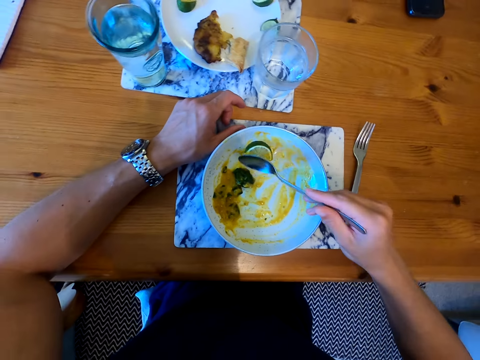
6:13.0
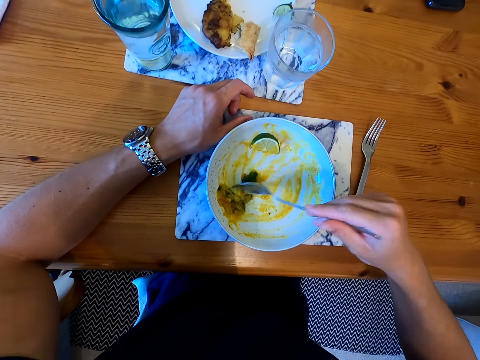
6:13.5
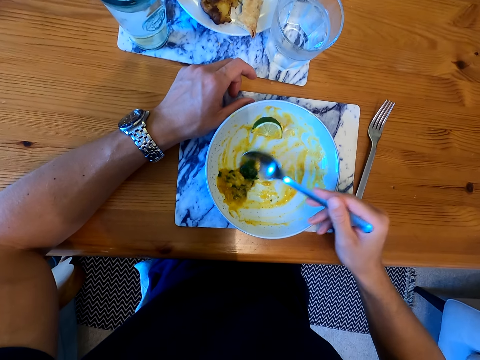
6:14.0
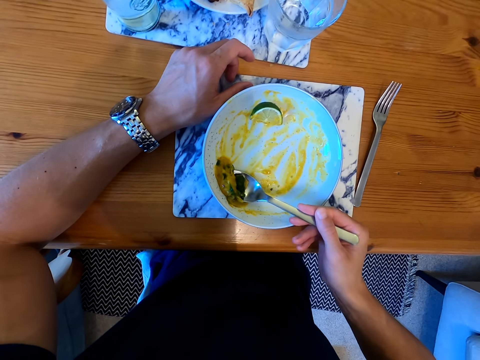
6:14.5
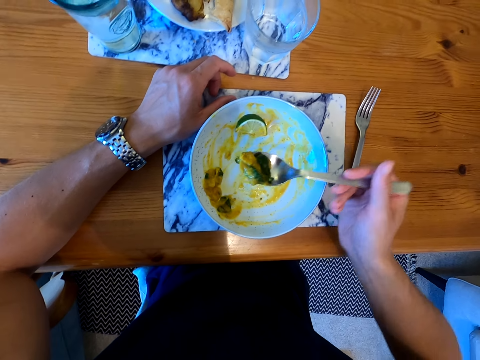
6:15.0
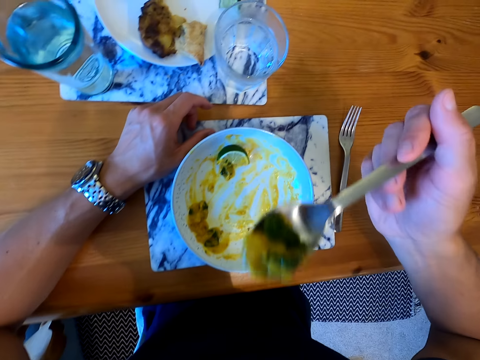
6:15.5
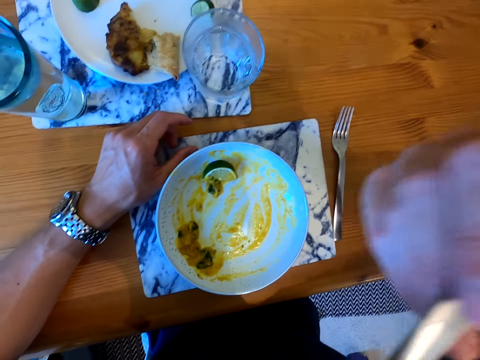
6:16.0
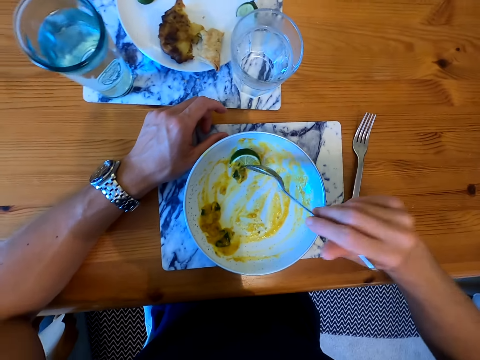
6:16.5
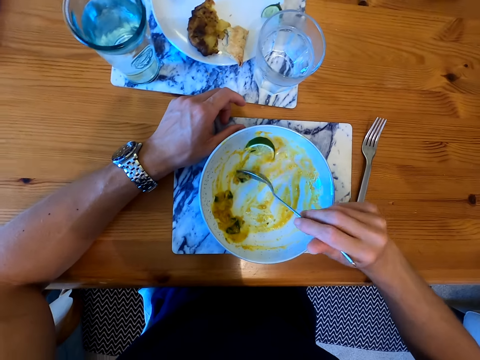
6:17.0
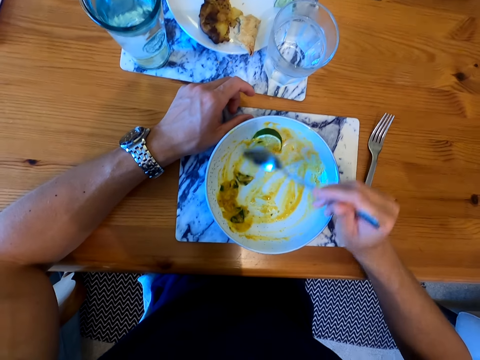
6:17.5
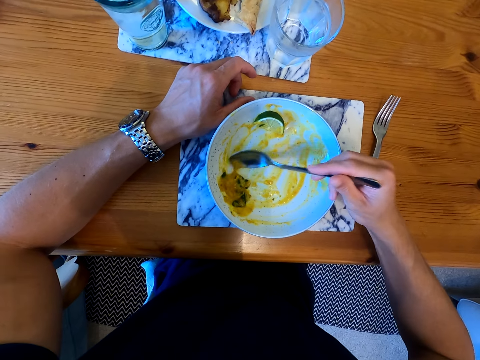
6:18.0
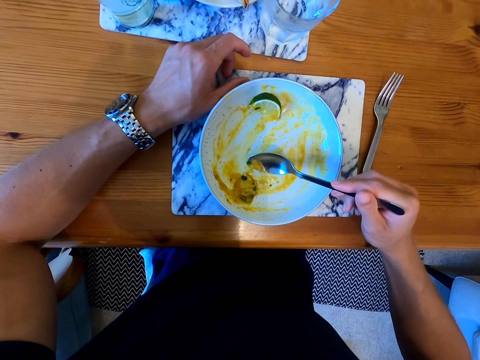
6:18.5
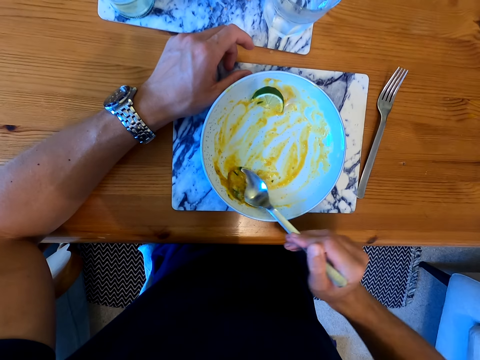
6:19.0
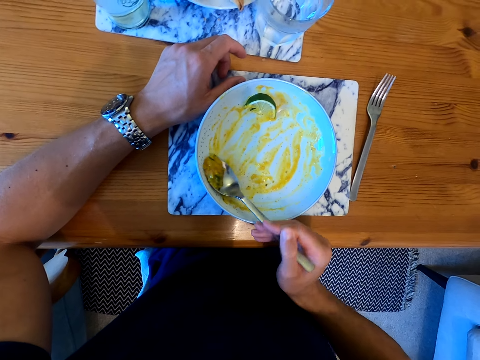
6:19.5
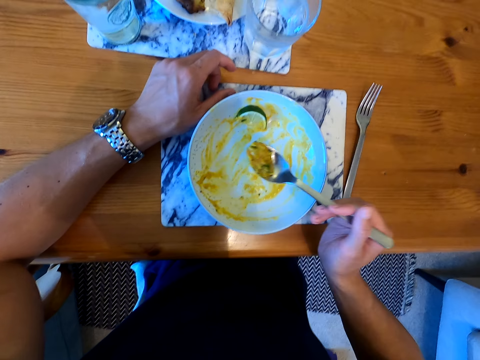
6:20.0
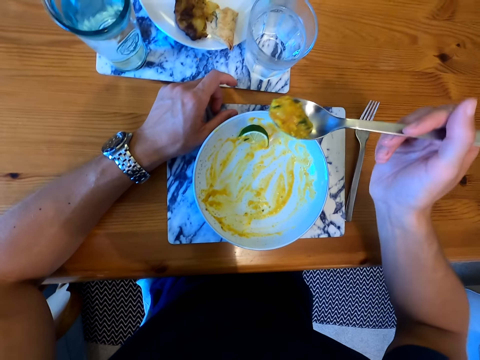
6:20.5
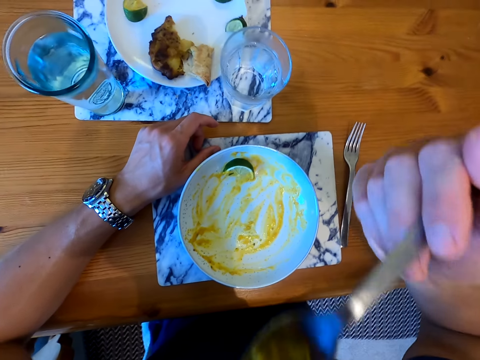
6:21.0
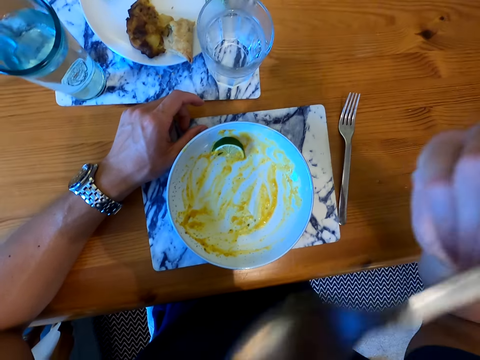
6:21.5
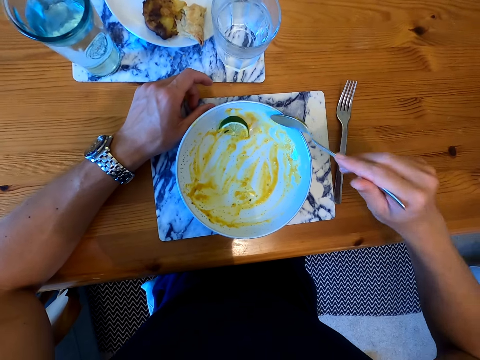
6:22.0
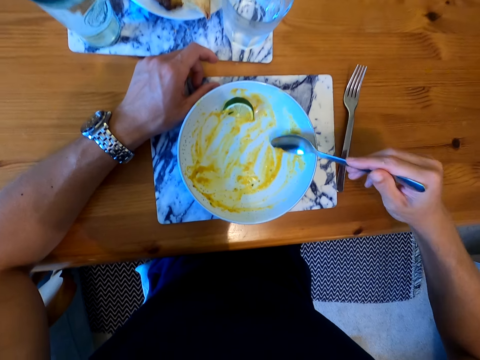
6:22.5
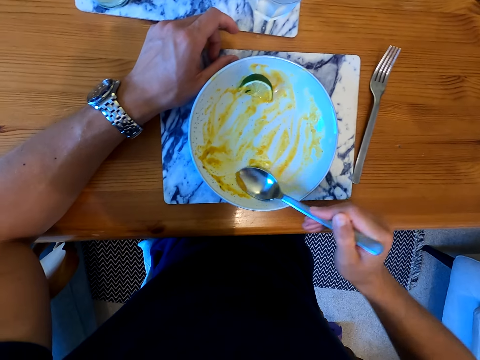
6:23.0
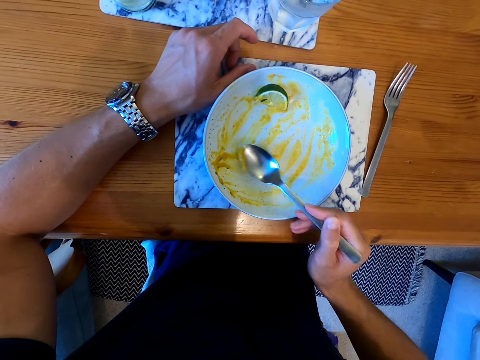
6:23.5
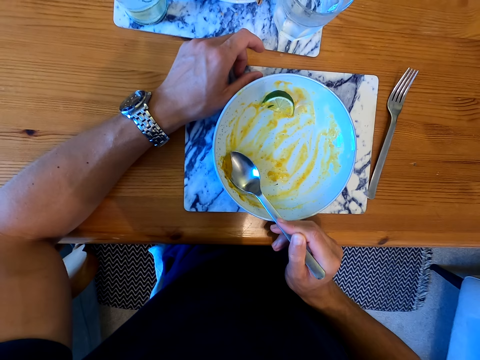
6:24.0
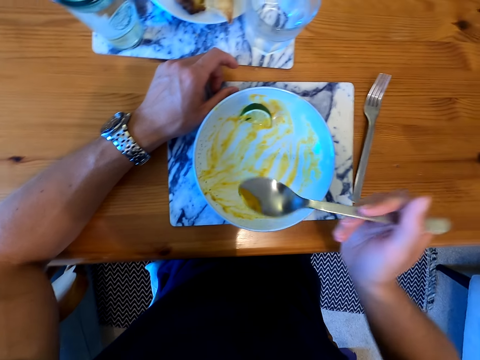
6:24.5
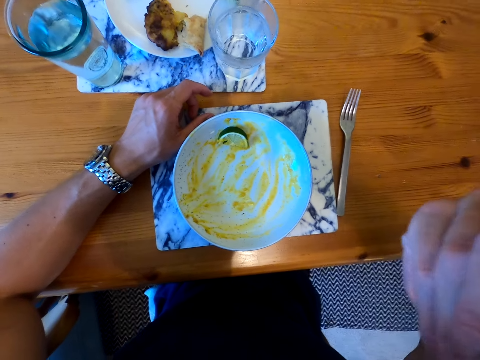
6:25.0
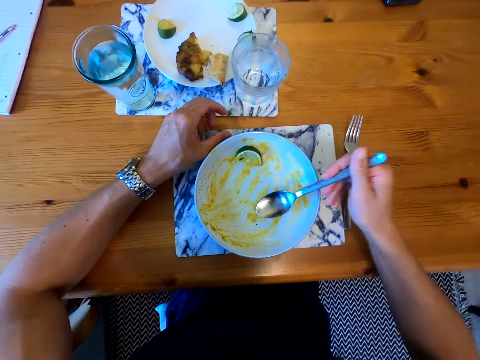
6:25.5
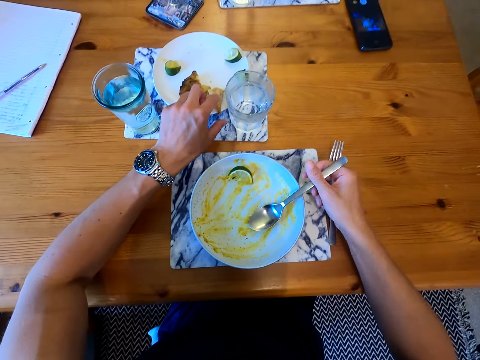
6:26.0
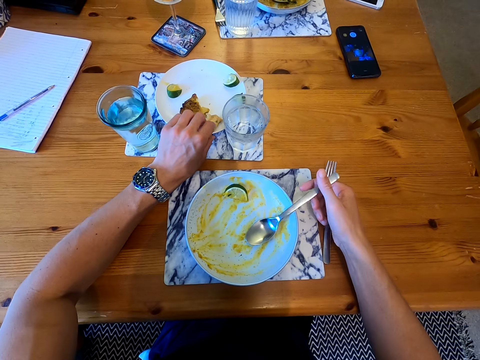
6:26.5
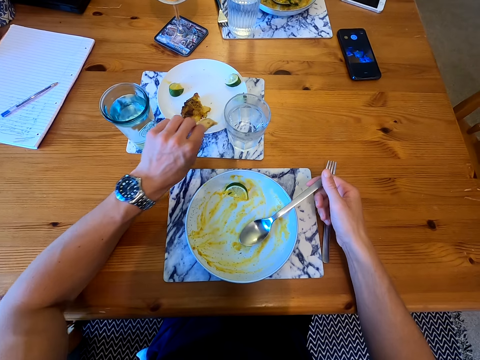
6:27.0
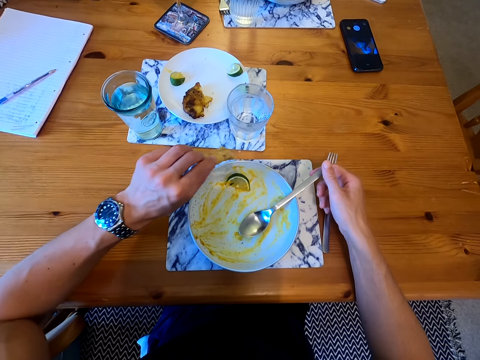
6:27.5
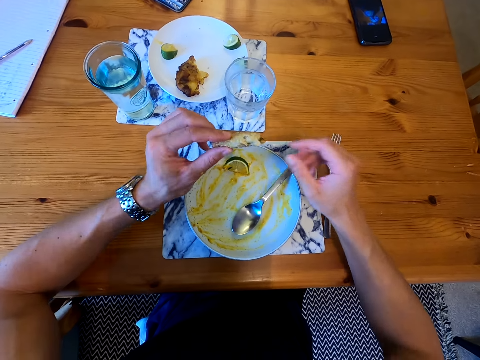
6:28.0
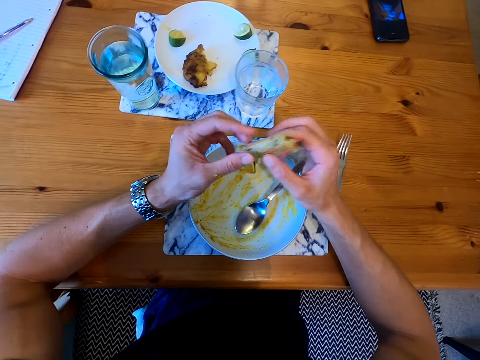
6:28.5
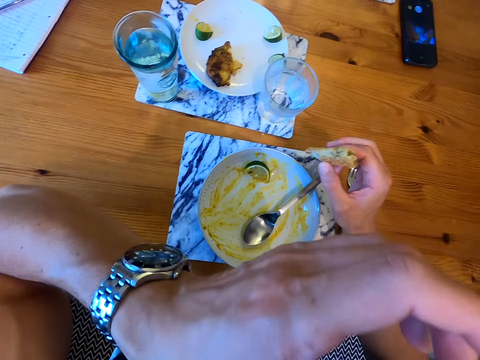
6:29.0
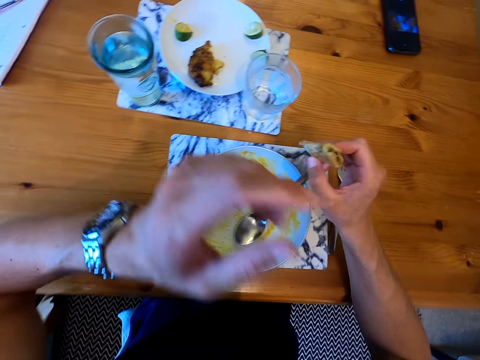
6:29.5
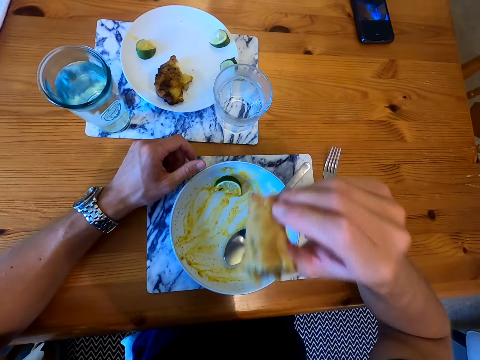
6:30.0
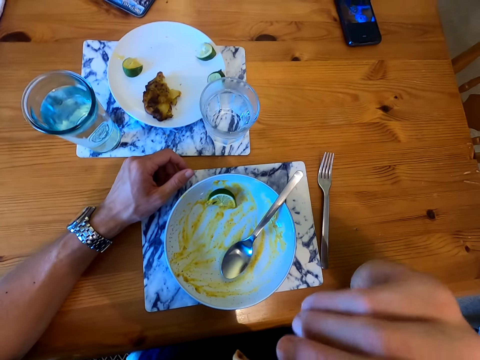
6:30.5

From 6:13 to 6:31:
The camera wearer picks the food with the spoon. They put the food in the mouth. They pick the food with the spoon. They put the food in the mouth. They pick the food with the spoon. They put the food in the mouth. They put the spoon in the plate. They pick up the pastry. They pass the pastry to the right hand. They lick the finger. They eat the pastry.

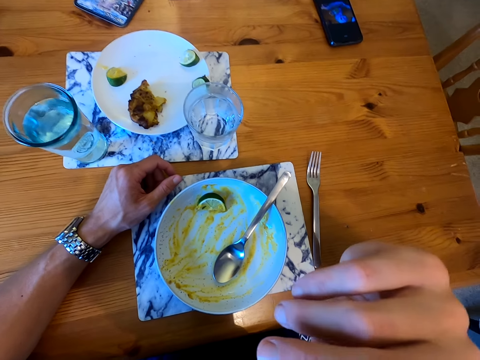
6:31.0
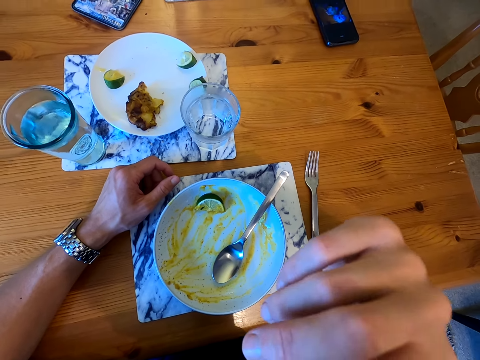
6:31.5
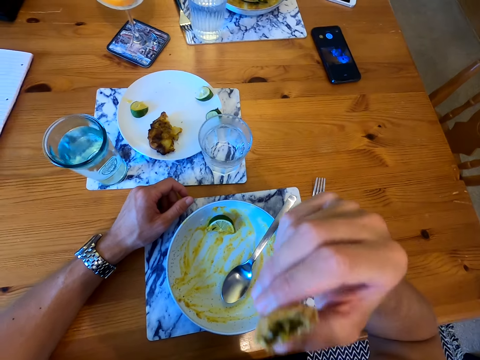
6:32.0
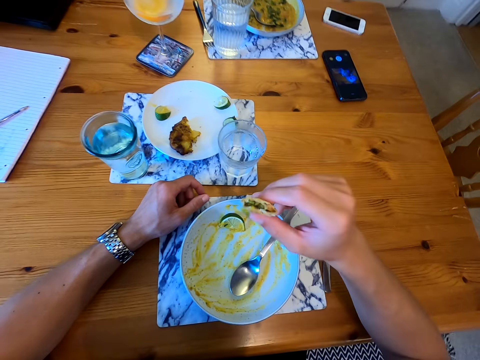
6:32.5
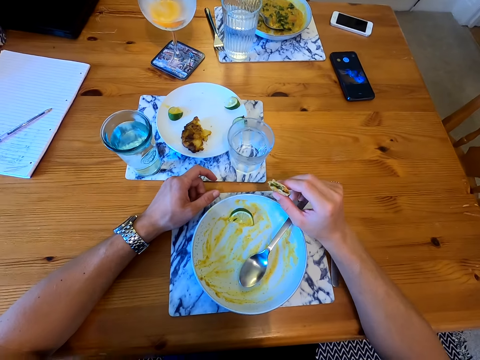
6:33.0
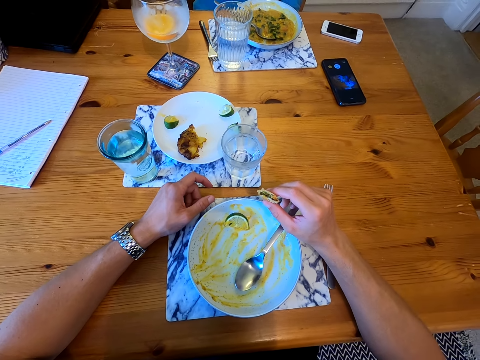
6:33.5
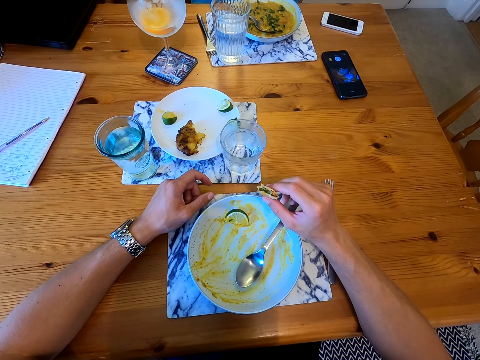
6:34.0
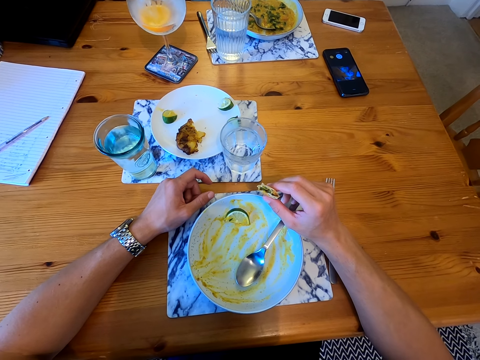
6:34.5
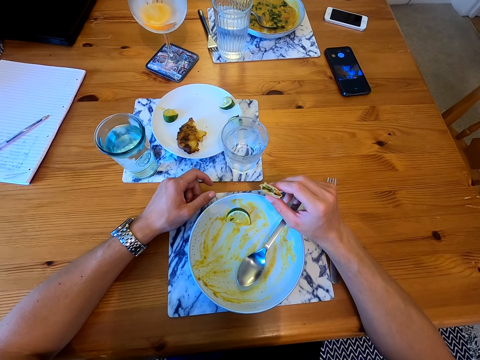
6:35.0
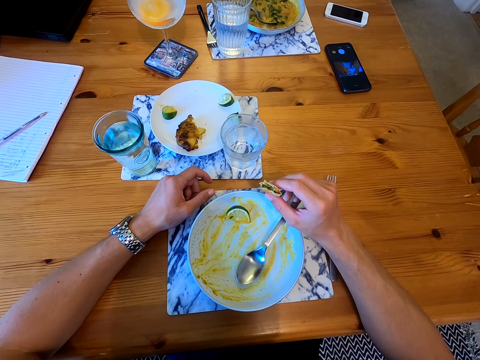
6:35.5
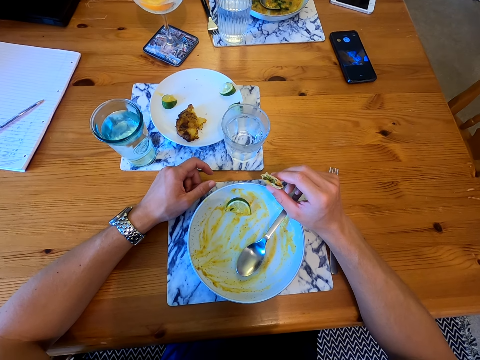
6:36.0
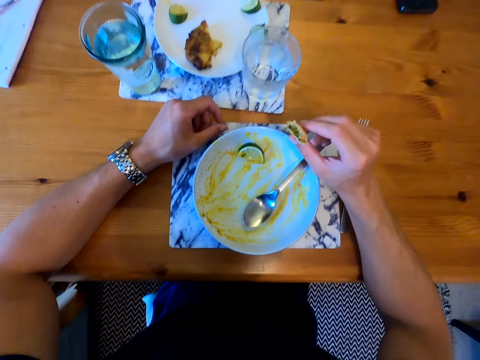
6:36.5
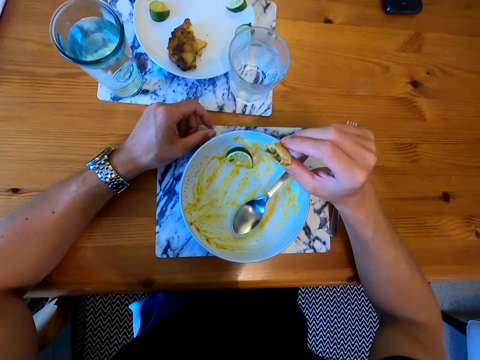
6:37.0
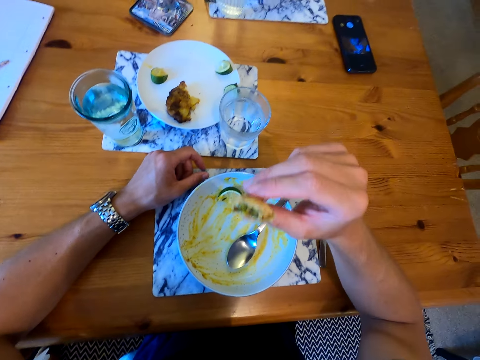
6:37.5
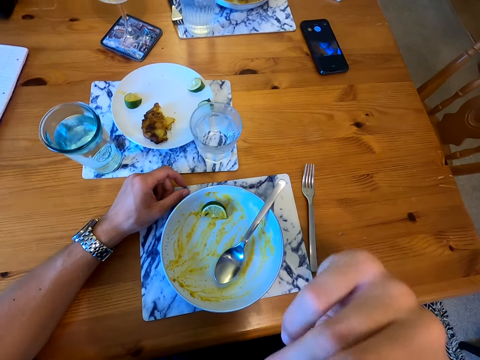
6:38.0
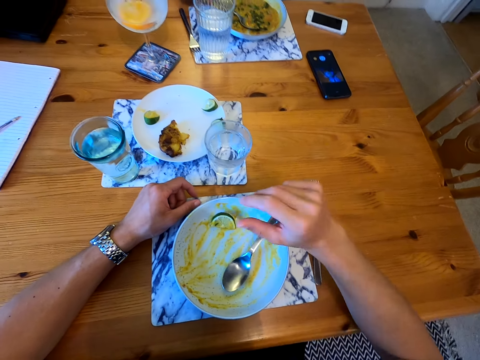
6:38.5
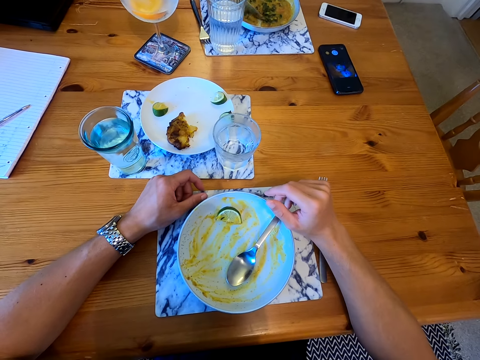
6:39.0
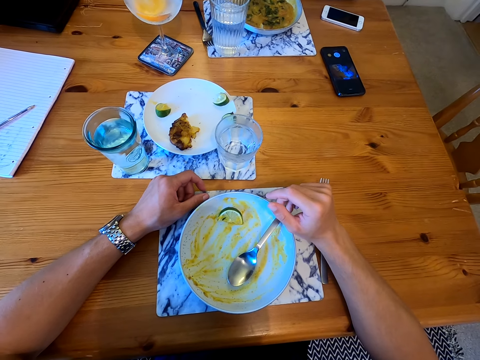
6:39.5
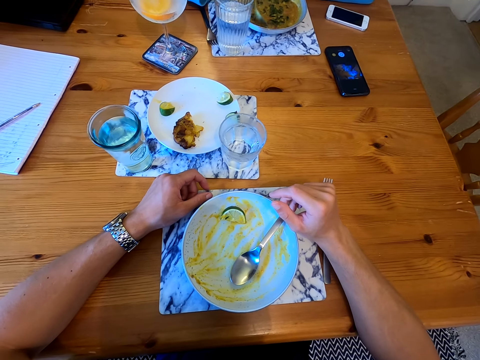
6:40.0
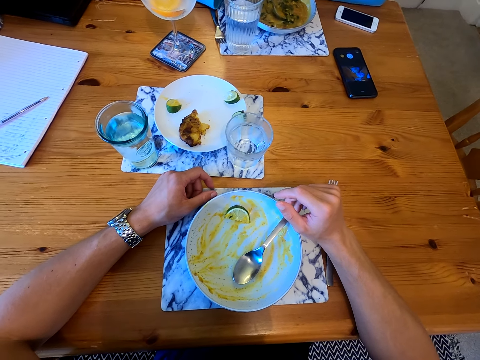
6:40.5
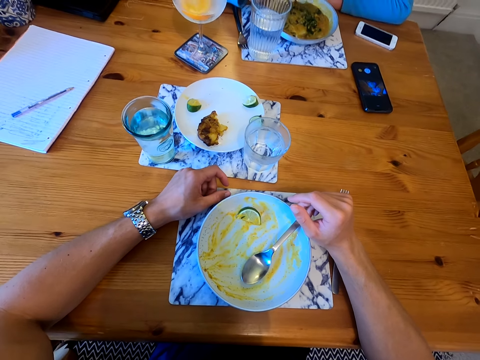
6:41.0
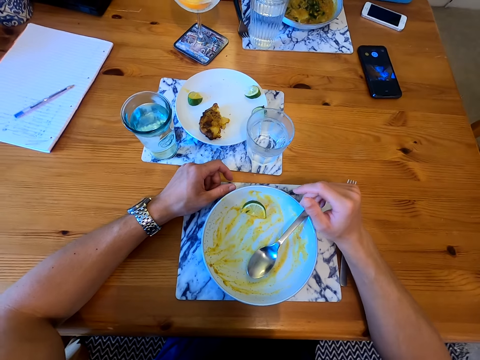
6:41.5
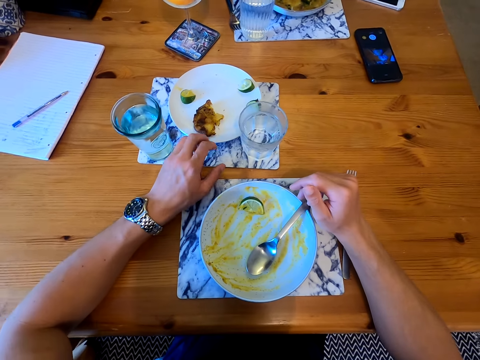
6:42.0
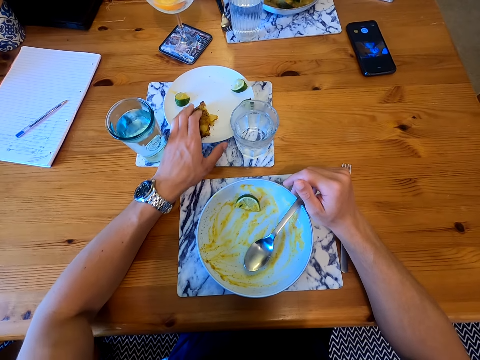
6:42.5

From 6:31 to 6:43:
The camera wearer moves the hand. They look around. They eat the pastry. A lady picks the food with the spoon. The camera wearer picks up the pastry.
